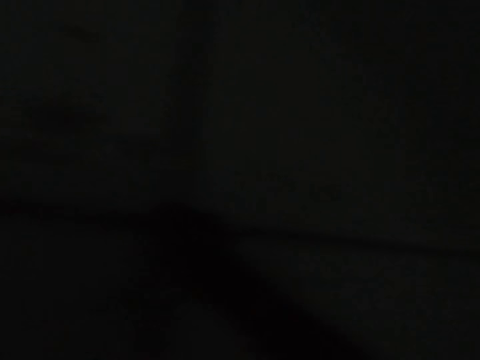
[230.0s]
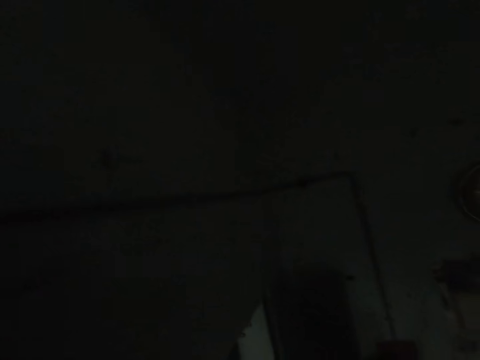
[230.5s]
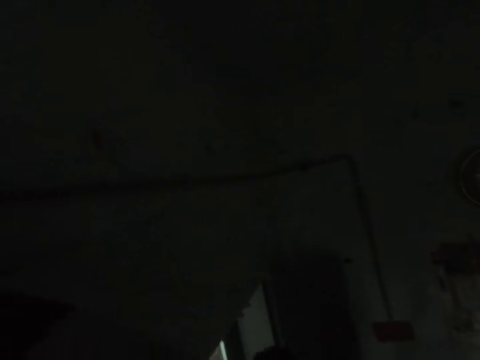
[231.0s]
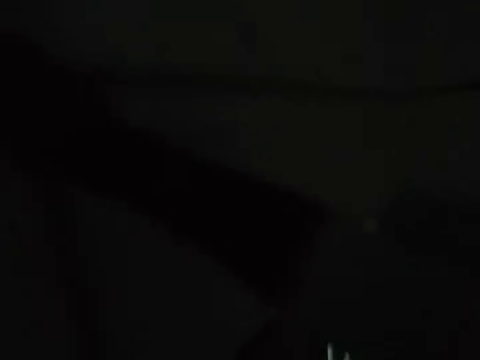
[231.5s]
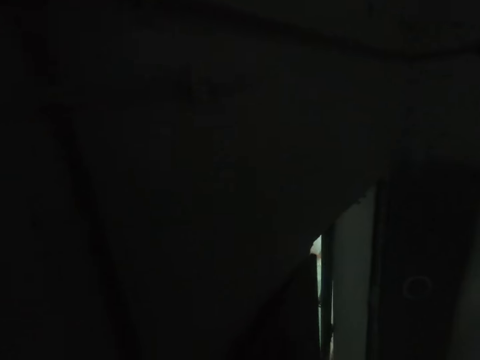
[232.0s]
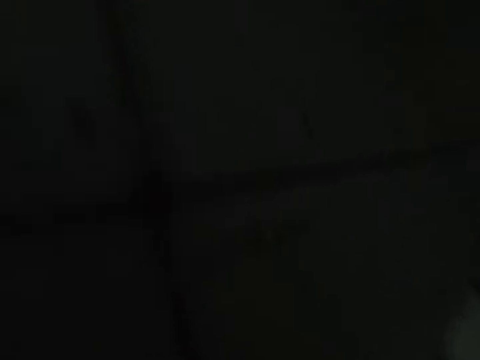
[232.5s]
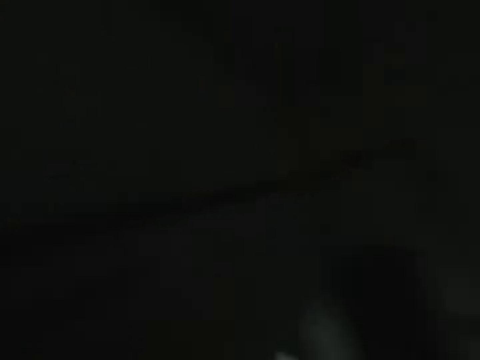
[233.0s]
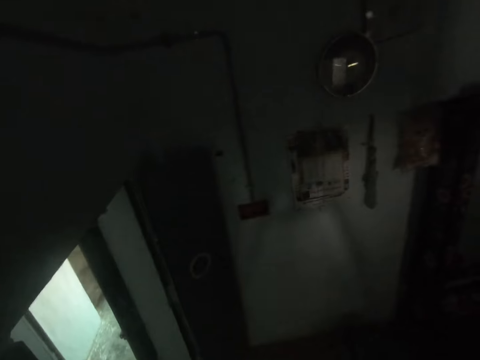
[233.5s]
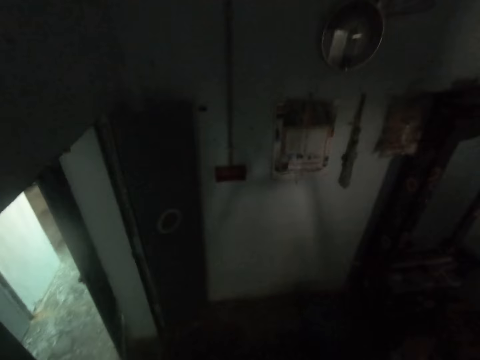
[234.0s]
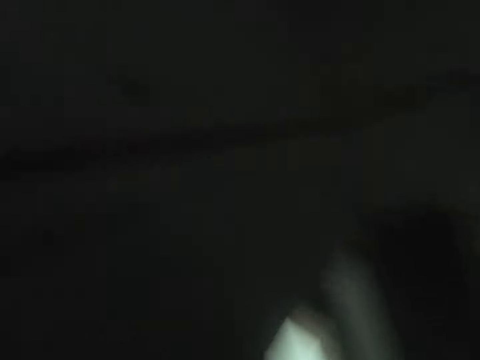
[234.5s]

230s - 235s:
The camera wearer dips a wire in a wiring pipe. They look at the wiring pipe on a wall. They turn in a room. They look around.

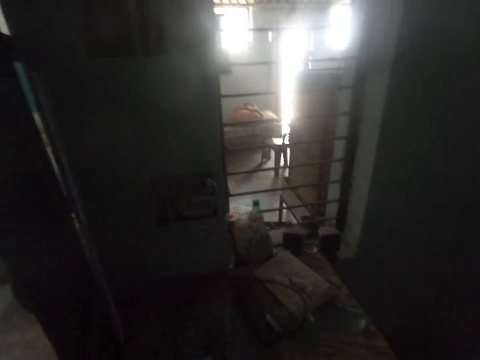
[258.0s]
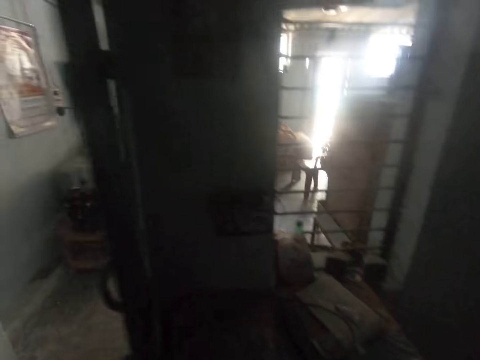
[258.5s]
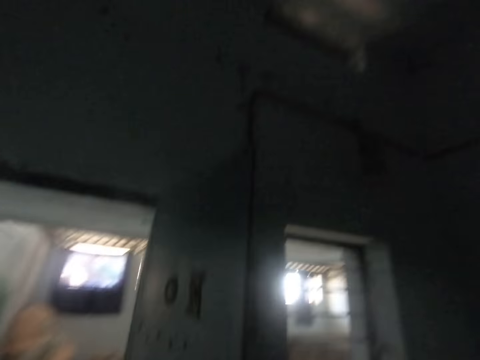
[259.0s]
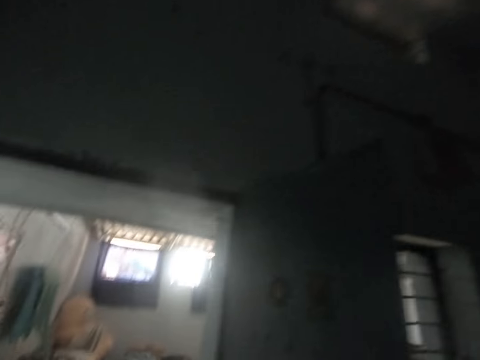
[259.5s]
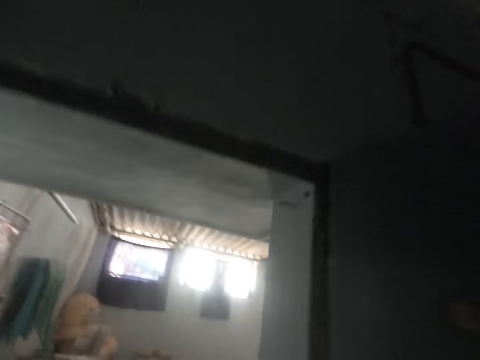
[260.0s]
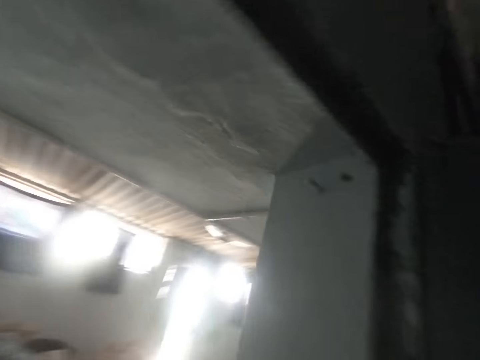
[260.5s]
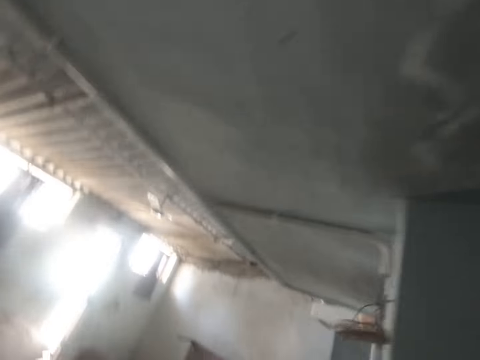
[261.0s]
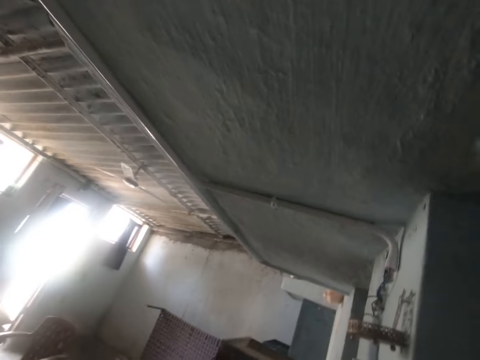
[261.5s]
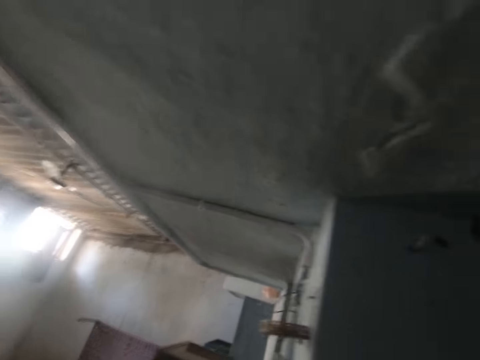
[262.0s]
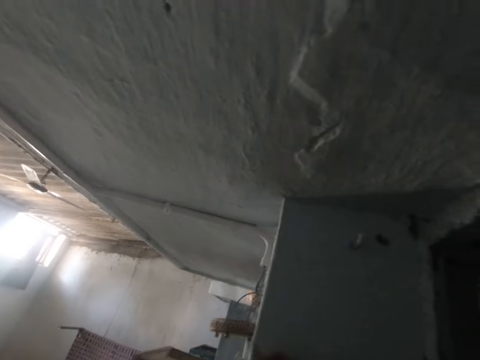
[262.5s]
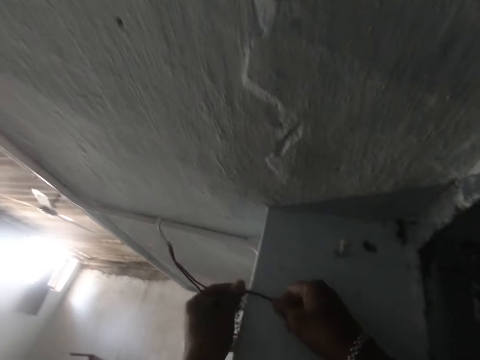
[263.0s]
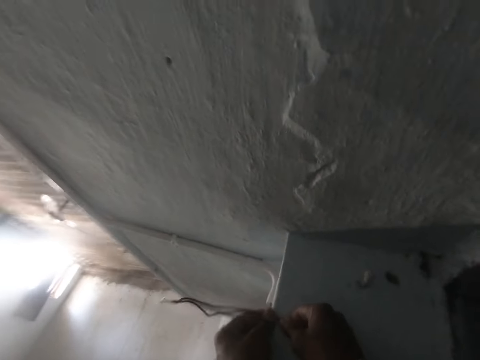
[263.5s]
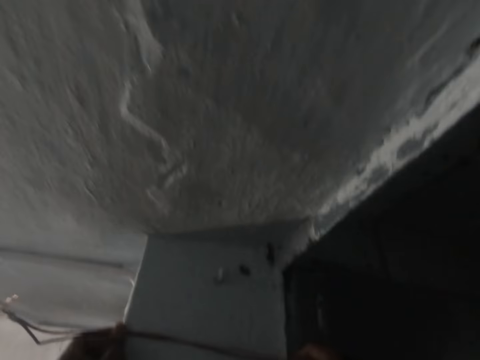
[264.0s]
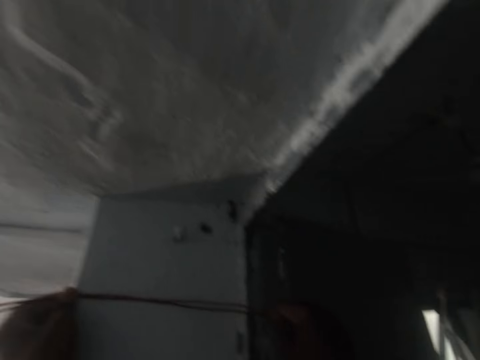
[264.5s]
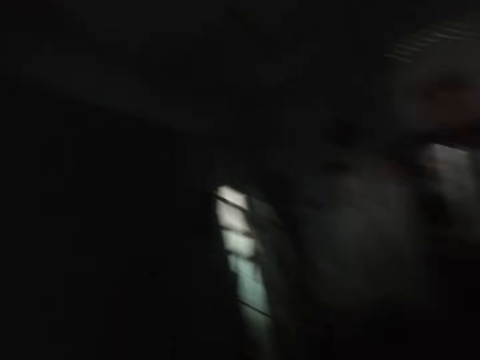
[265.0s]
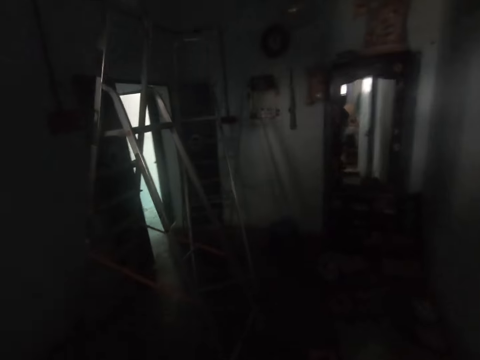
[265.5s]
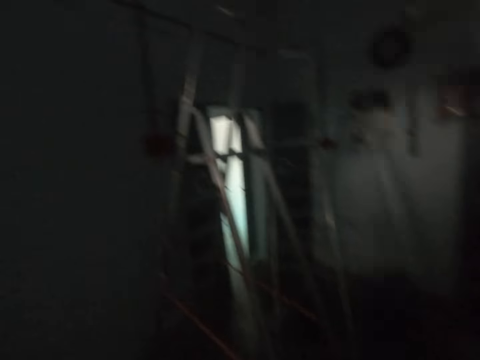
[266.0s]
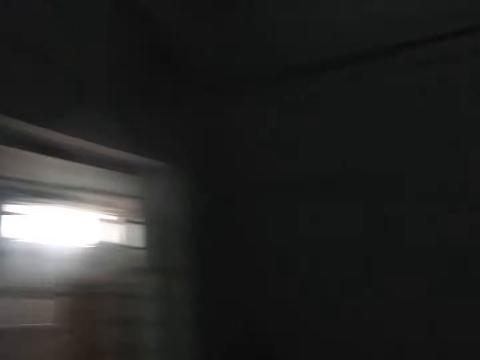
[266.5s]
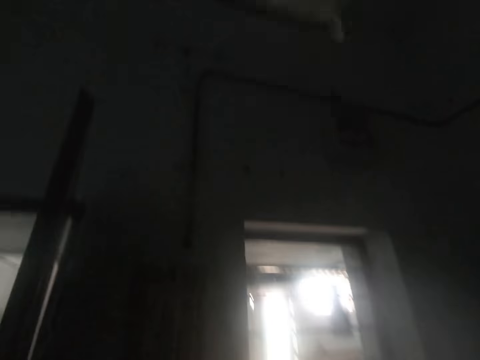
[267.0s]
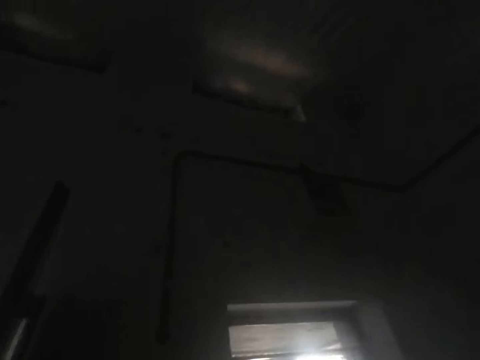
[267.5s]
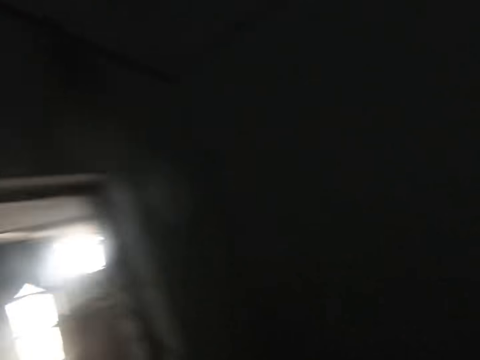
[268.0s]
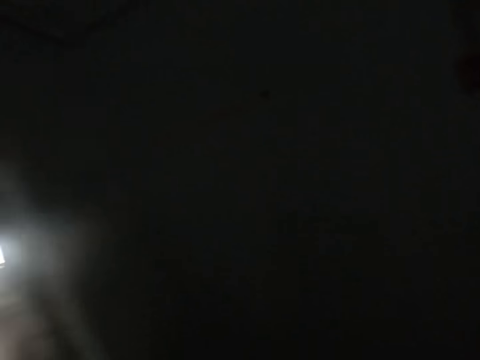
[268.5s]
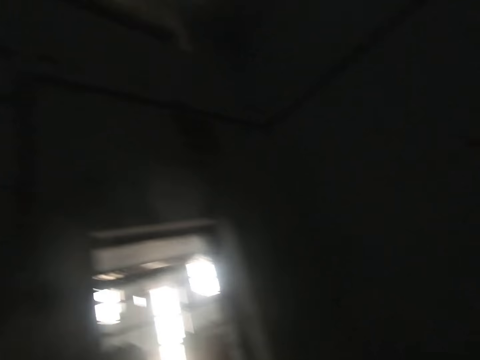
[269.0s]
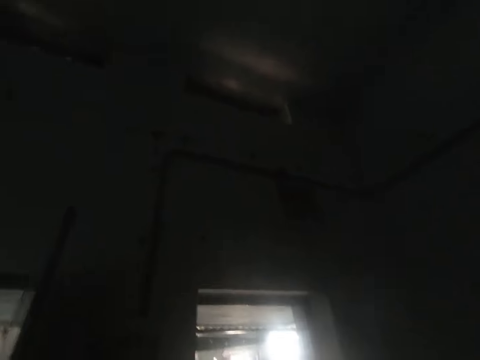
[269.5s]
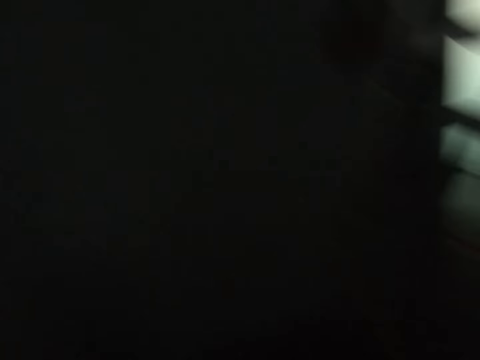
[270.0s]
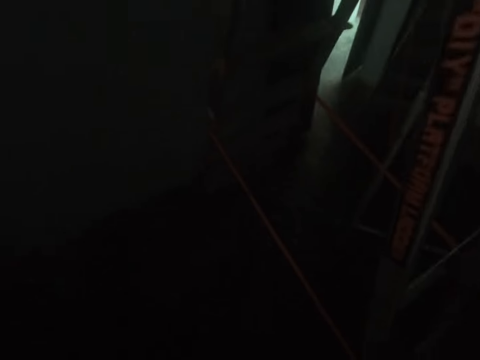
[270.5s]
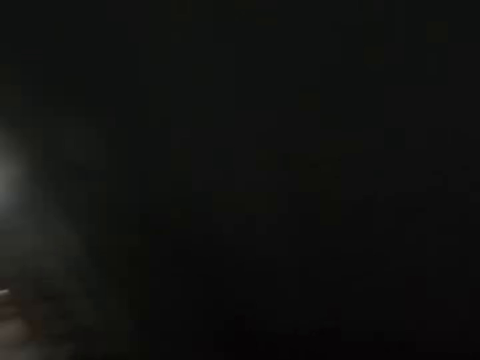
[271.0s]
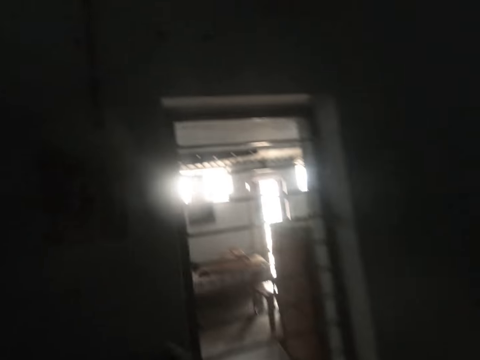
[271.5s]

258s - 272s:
The camera wearer walks out of a room. He walks around. He enters a room. He stretches a wire in his hands. He checks the wires. He turns to a room. He walks in the room. He looks at a piping on a wall. He looks around the room.

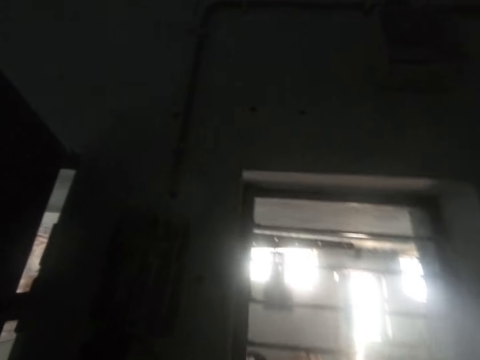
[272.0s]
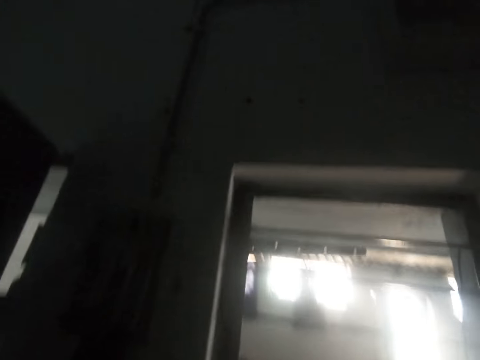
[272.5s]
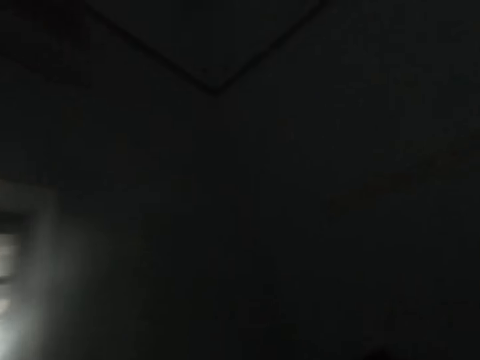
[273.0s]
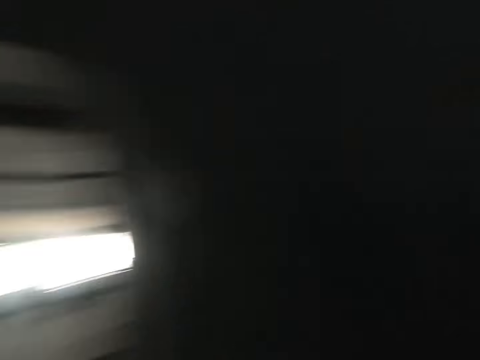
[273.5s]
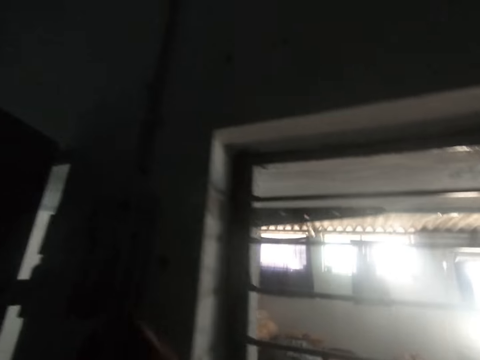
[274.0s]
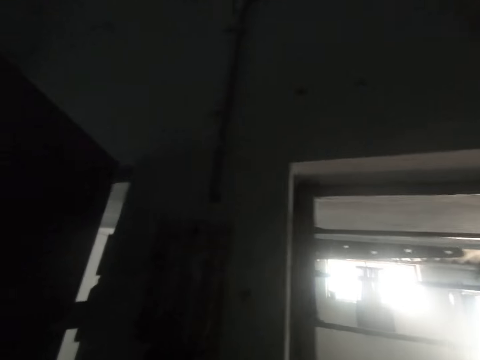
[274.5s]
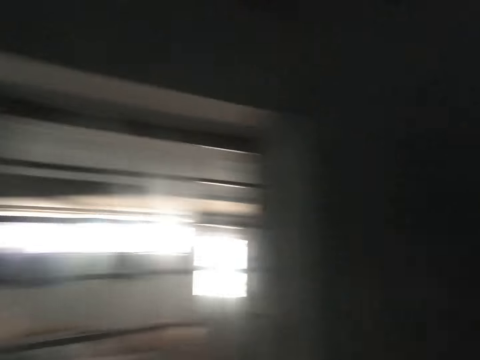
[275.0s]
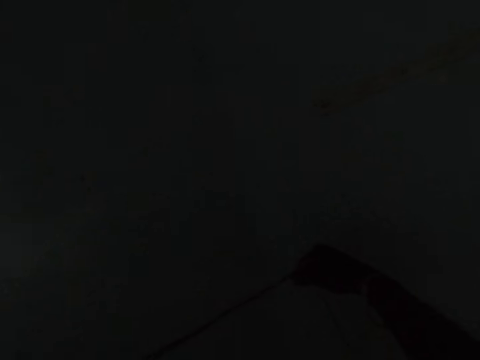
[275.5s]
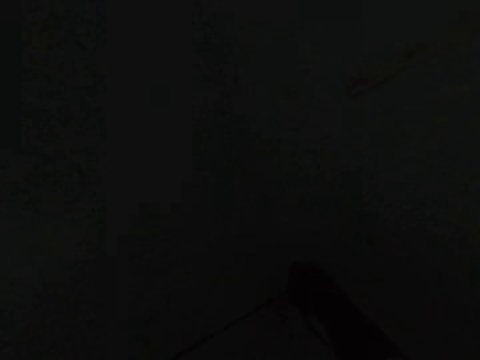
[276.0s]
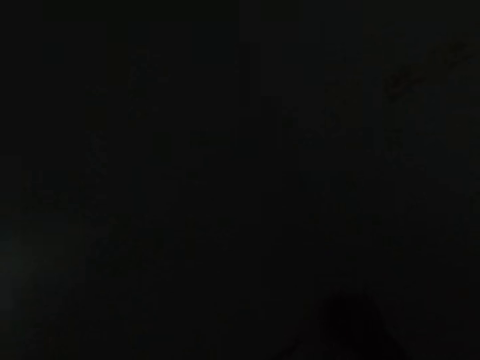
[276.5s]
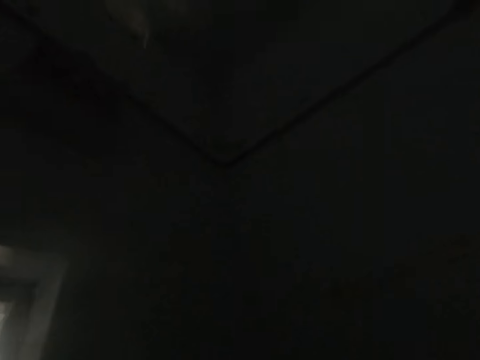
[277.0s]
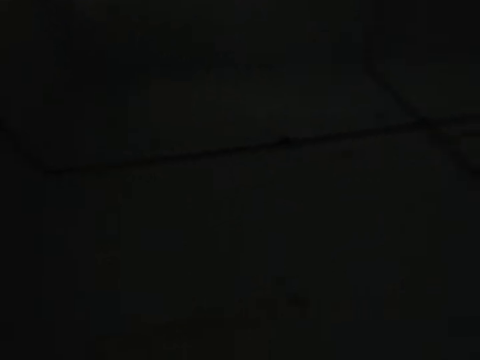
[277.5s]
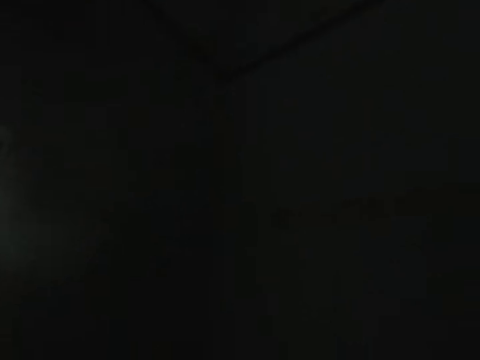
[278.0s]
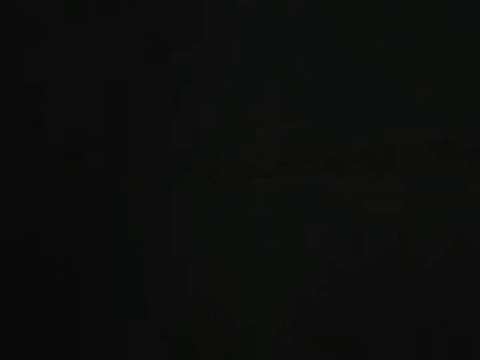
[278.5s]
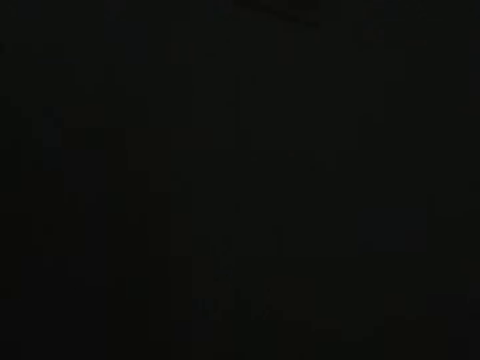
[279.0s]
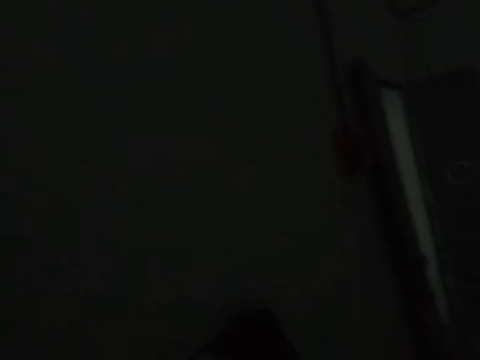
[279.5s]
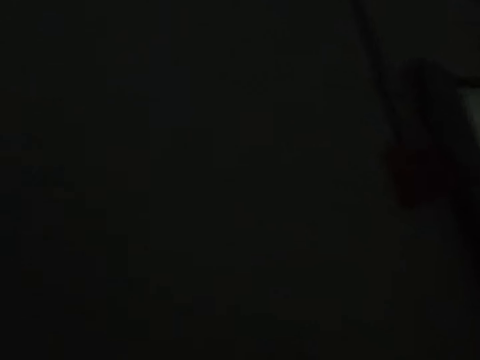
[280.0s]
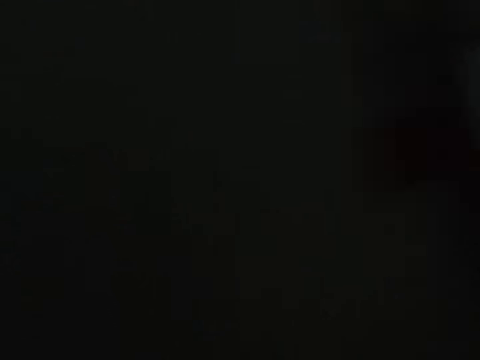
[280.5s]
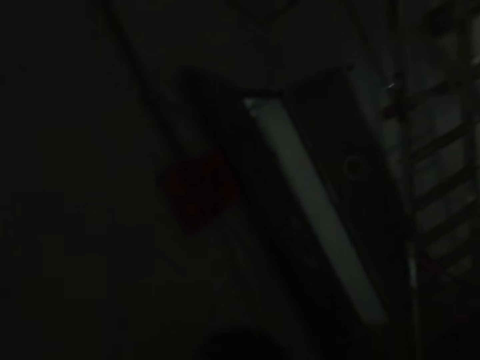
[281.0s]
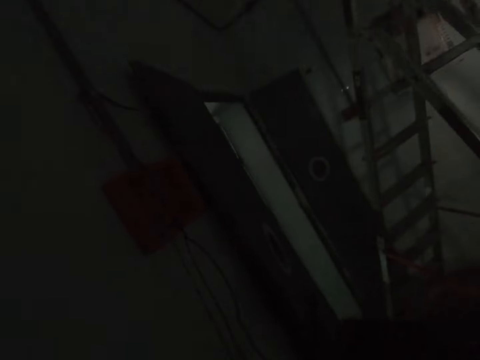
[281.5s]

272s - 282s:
The camera wearer turns to a window. They walk in a room. They look up a wall. They walk in the room.
